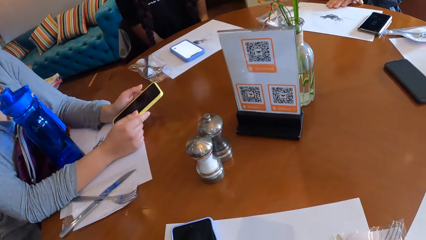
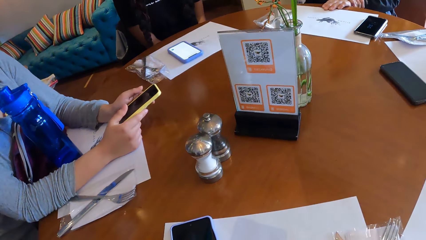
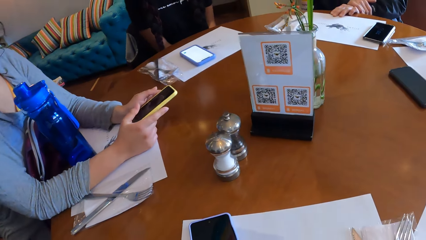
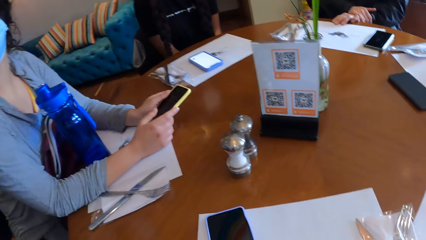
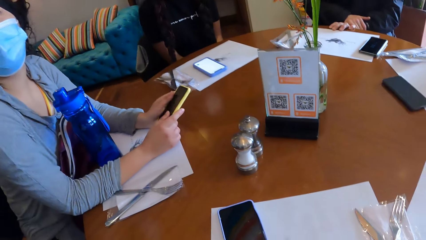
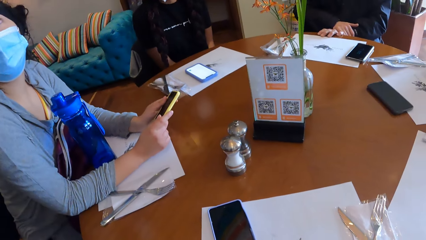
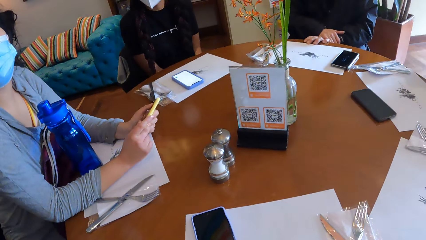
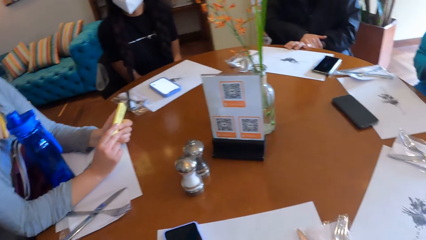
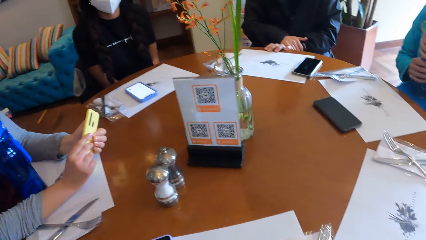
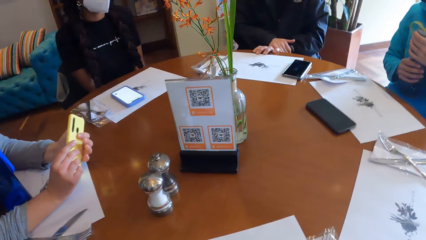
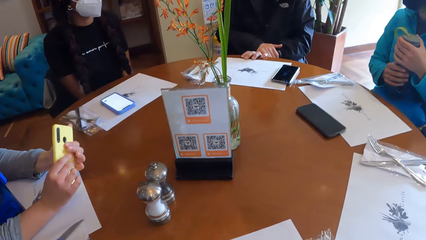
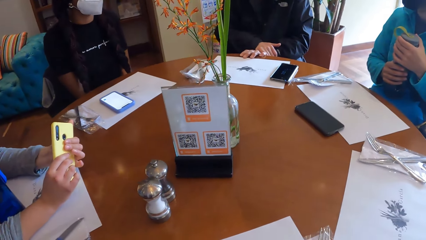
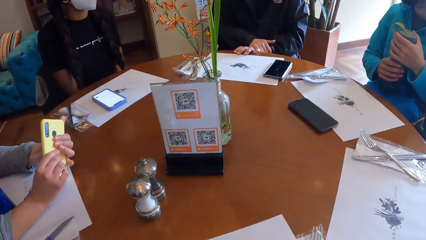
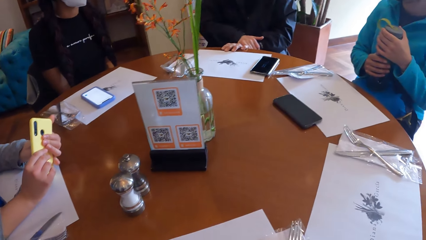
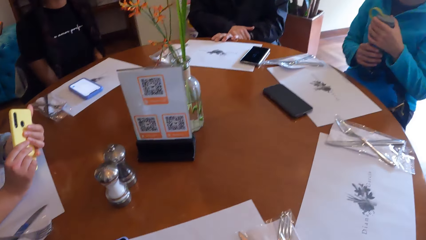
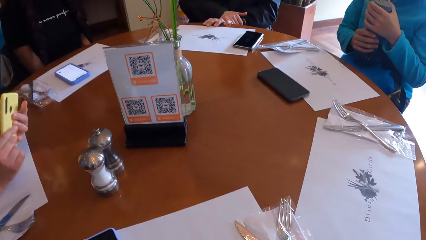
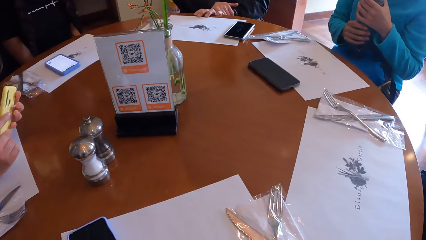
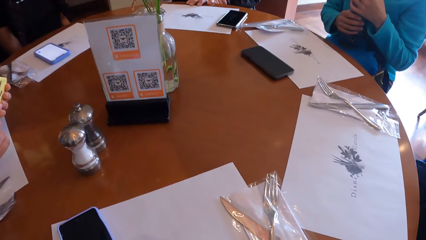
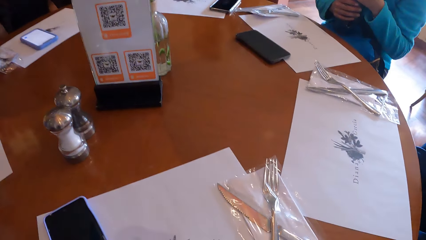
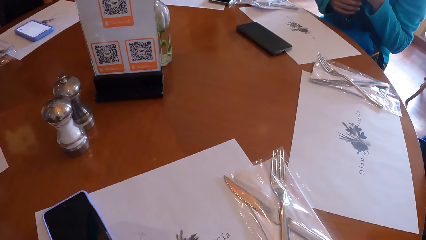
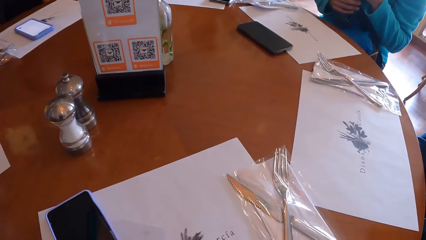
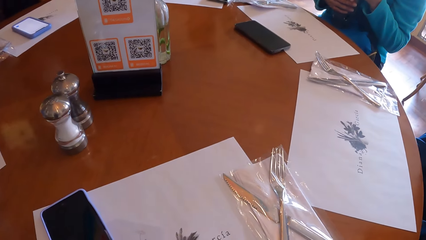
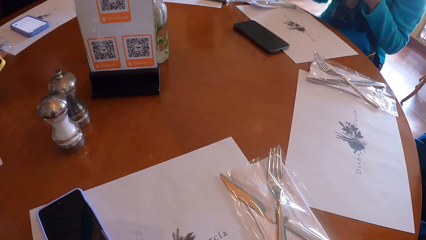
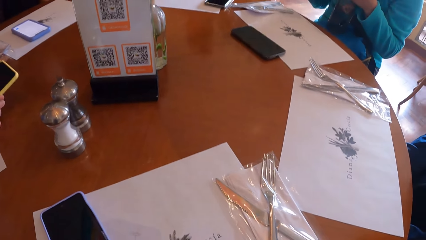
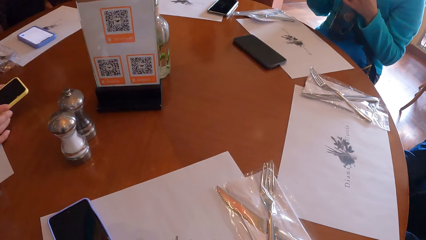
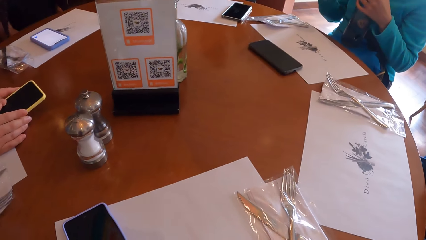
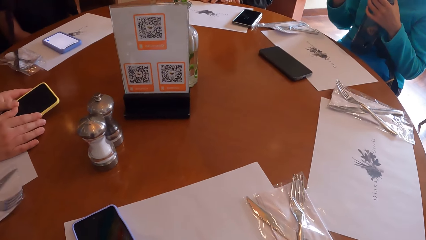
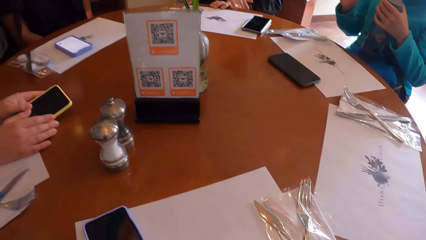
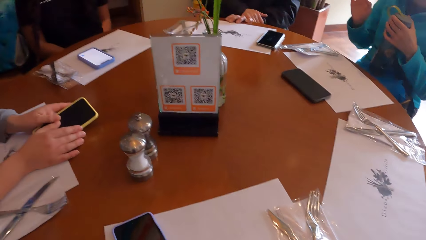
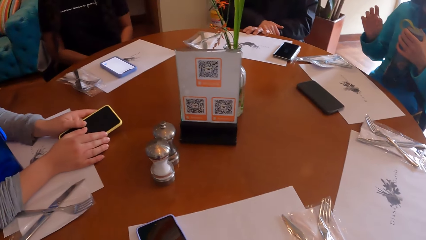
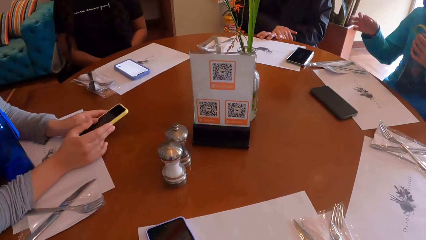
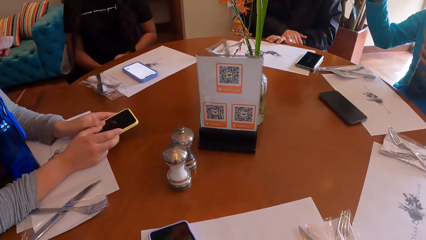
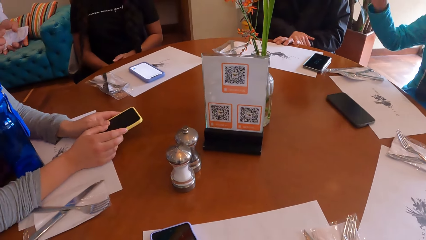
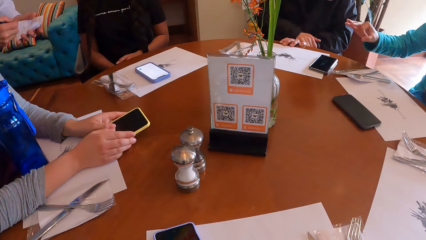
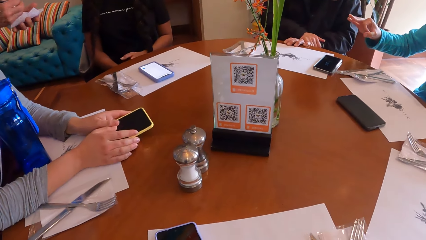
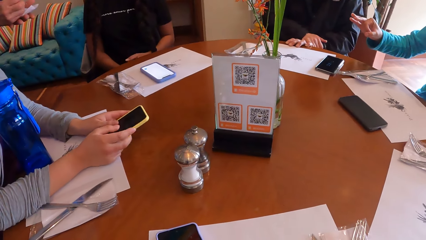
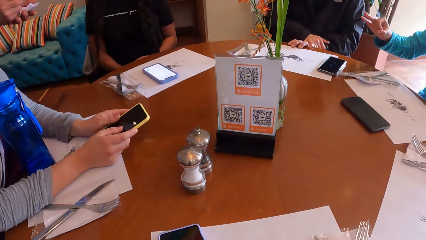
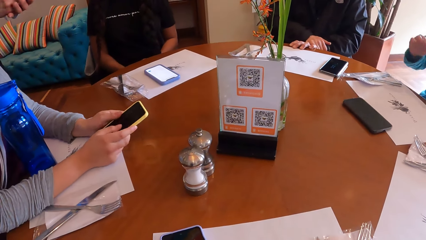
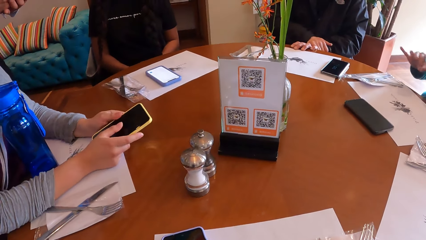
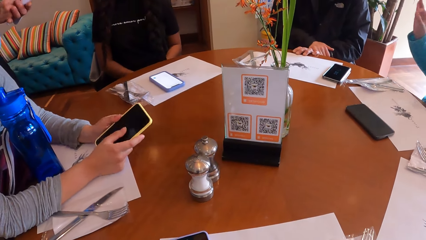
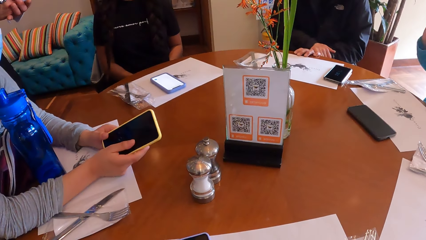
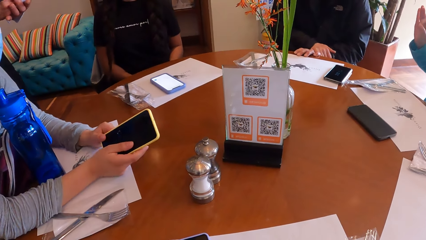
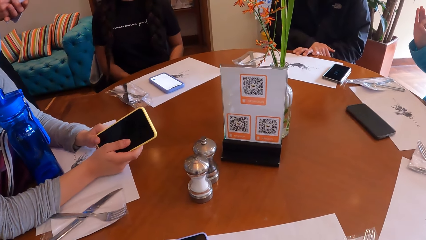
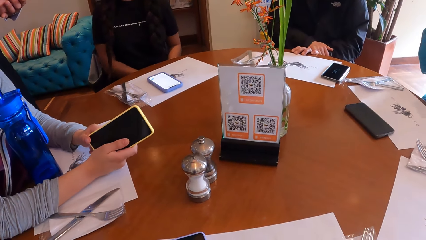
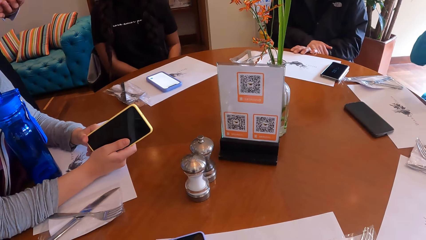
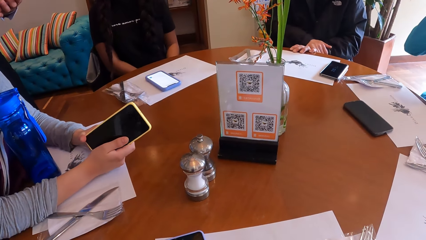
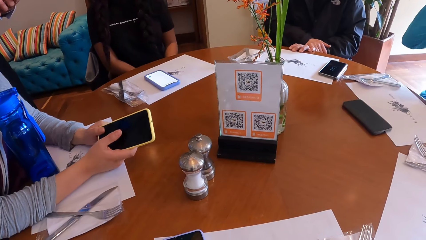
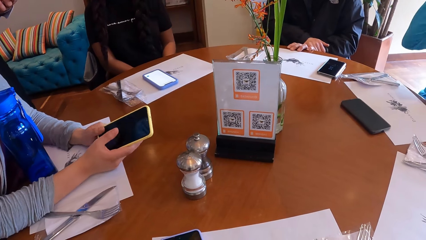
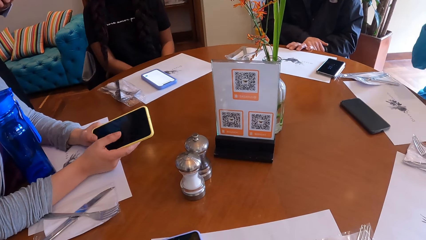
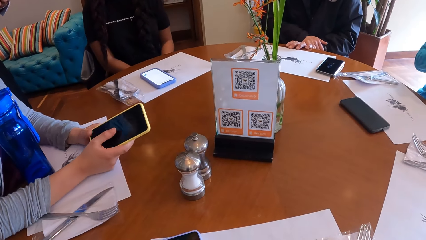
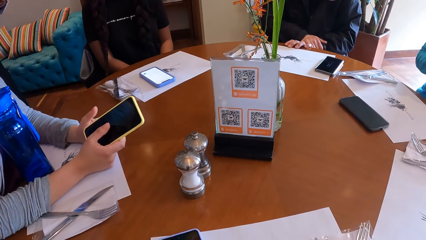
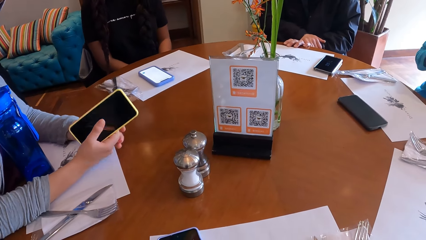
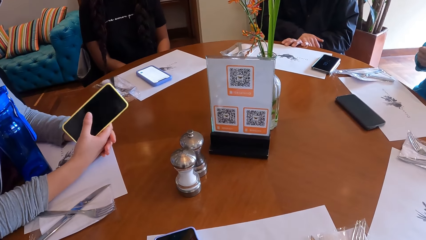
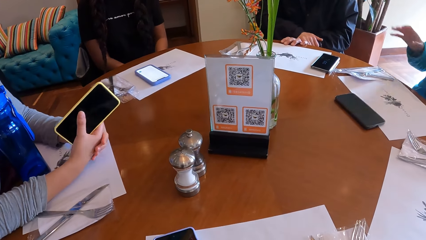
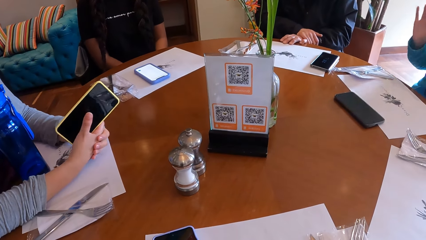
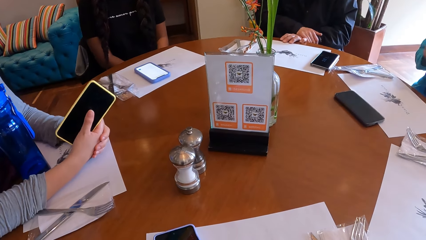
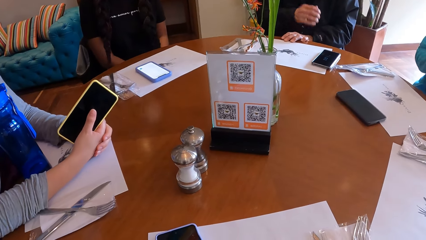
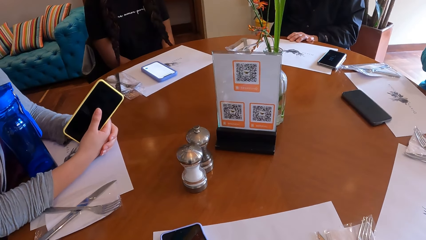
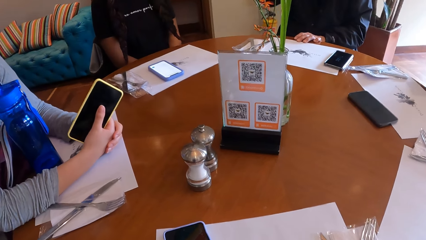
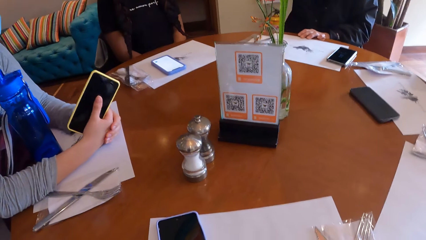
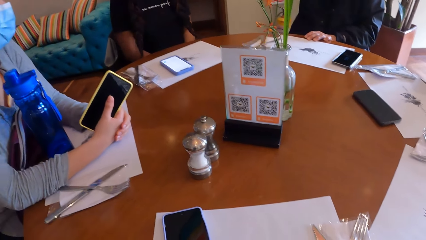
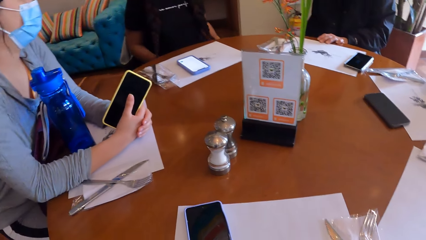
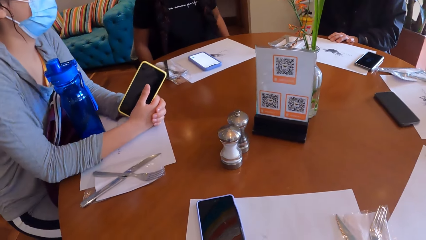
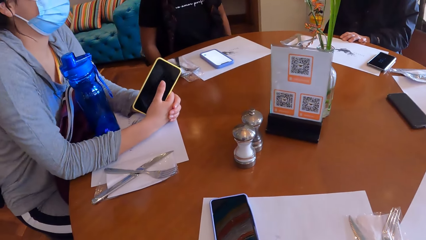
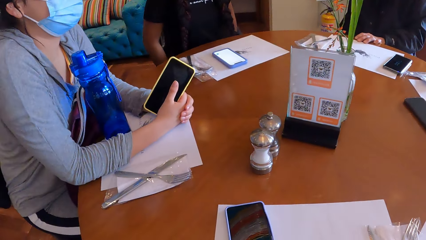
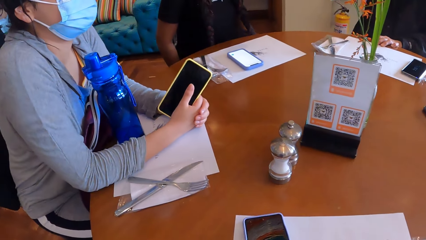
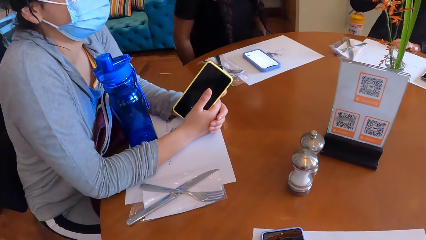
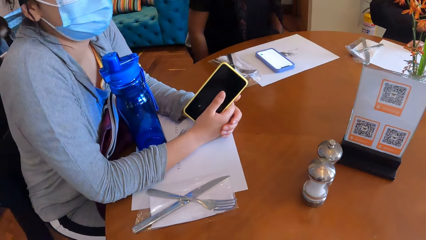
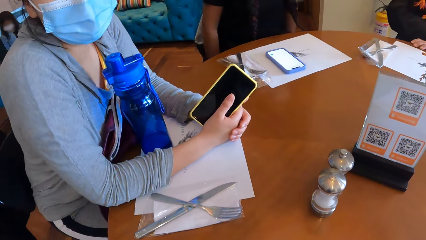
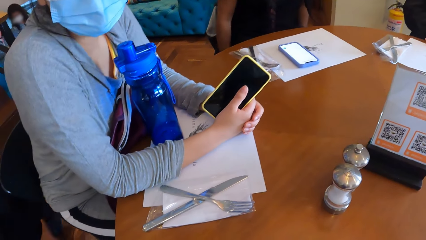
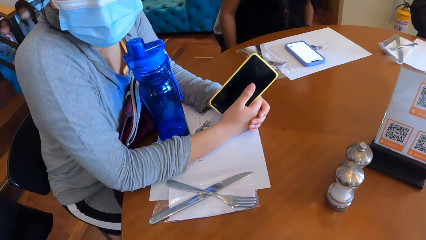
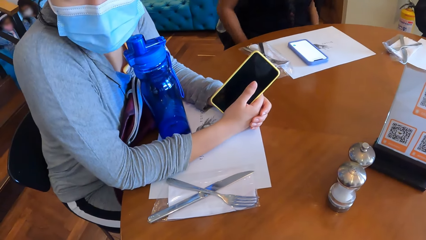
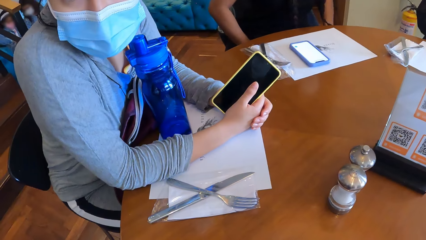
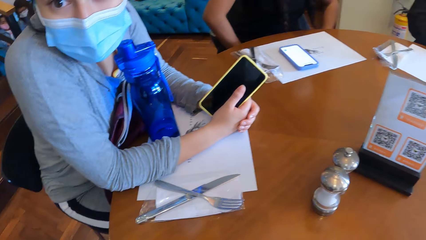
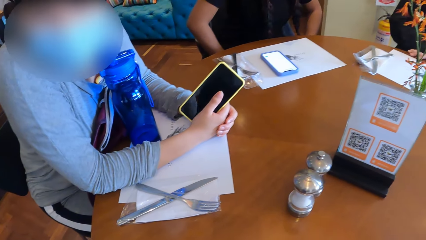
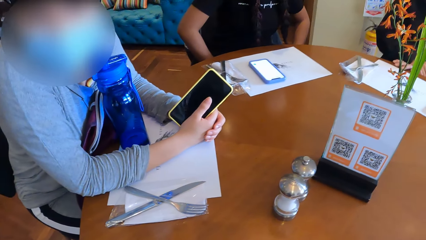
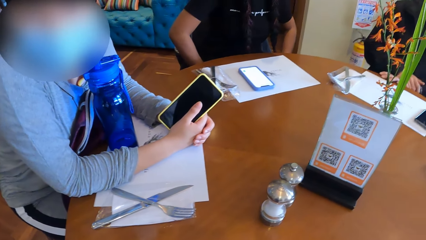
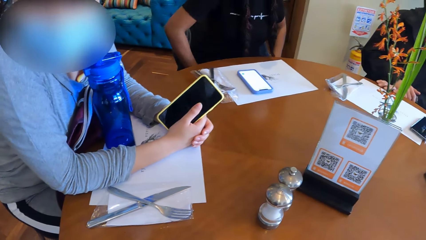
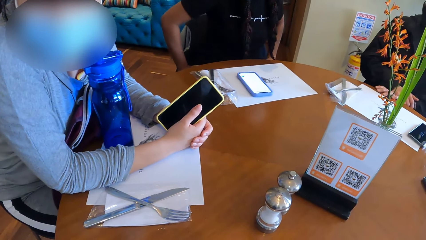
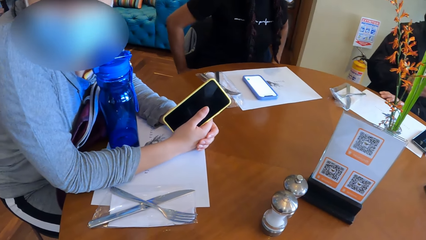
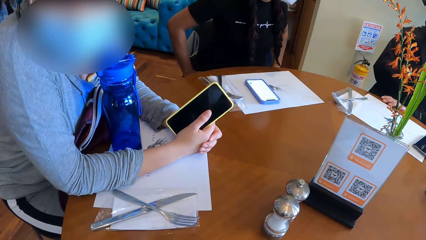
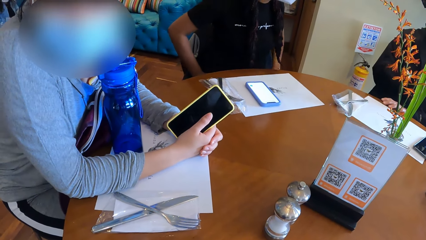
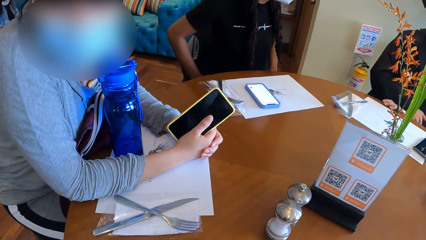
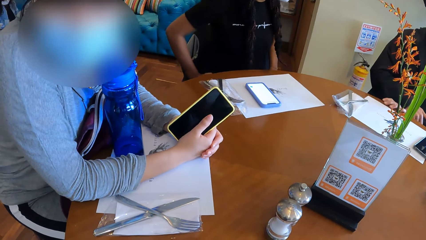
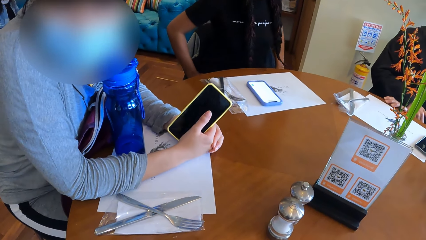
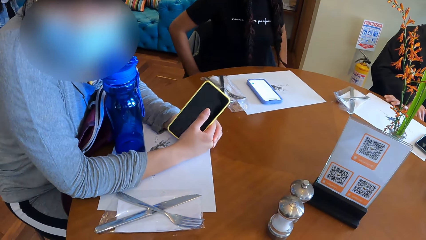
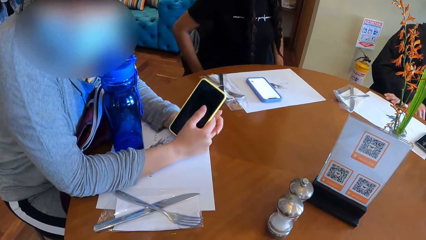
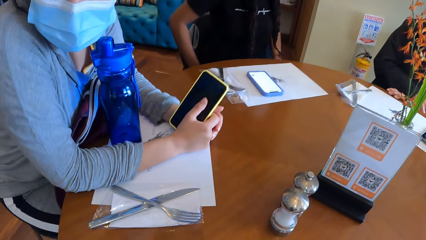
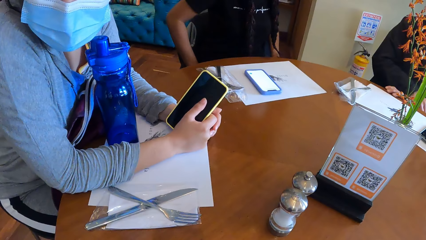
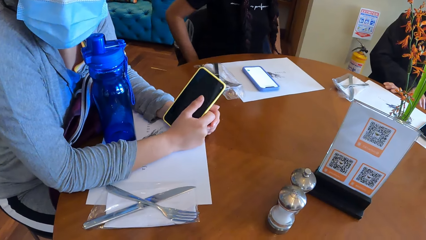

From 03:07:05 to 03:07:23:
The woman converses with the man. The camera wearer interacts with a person.
